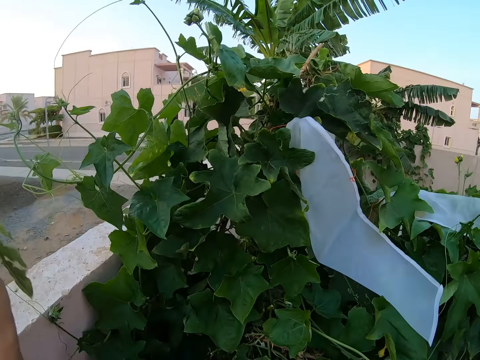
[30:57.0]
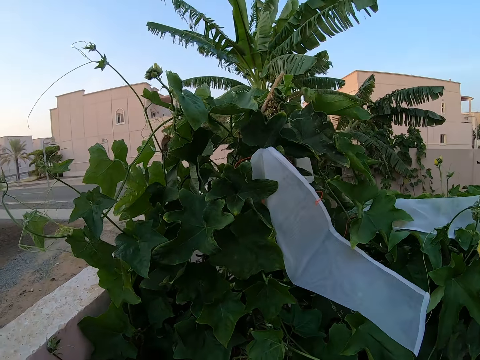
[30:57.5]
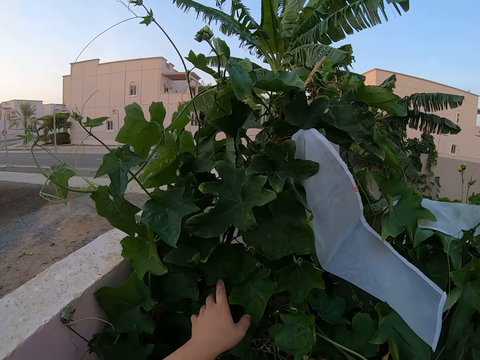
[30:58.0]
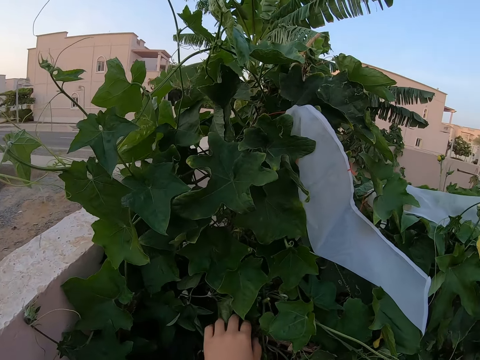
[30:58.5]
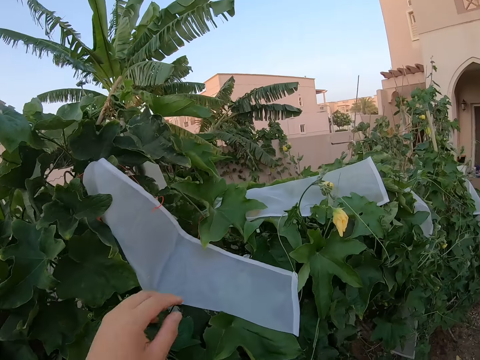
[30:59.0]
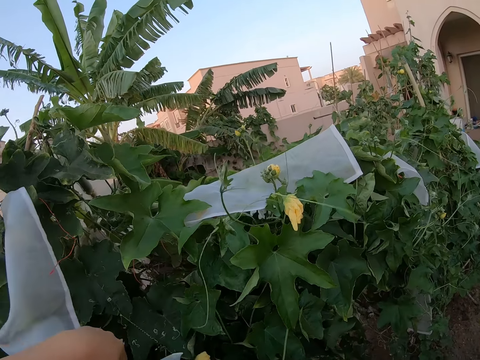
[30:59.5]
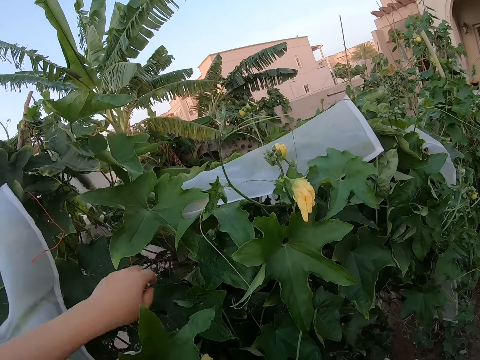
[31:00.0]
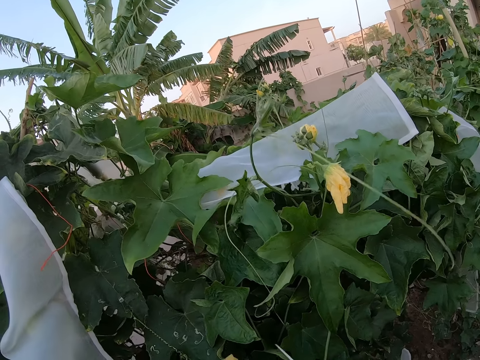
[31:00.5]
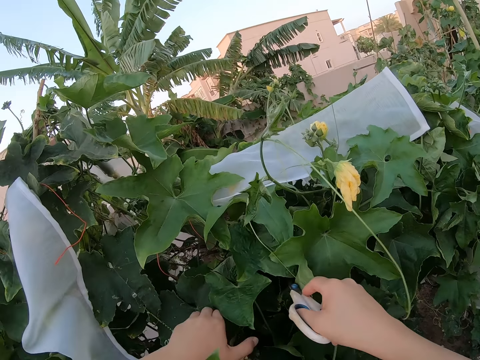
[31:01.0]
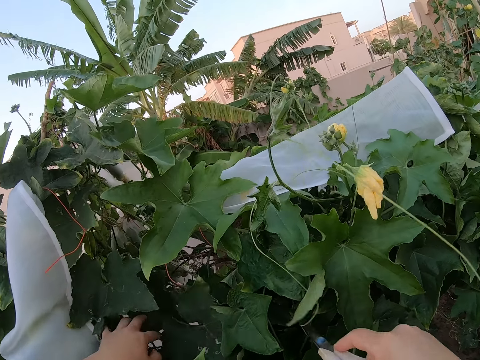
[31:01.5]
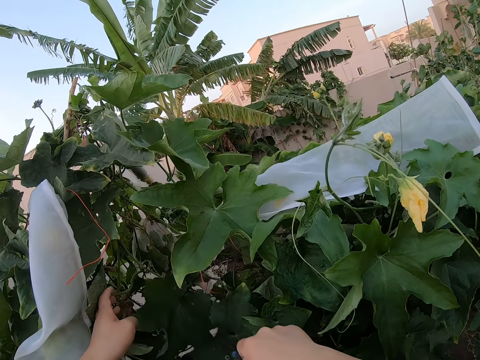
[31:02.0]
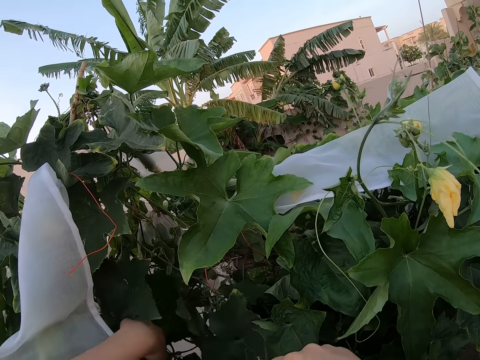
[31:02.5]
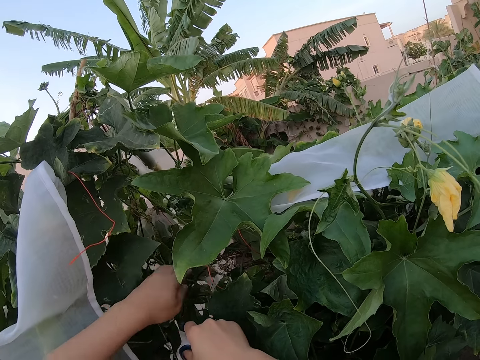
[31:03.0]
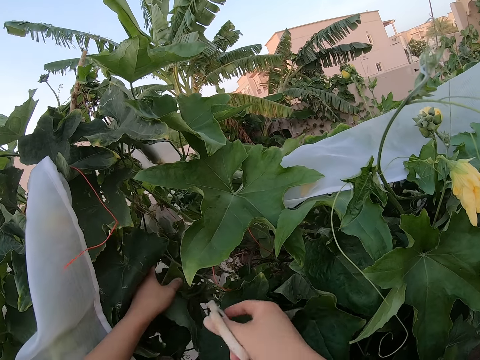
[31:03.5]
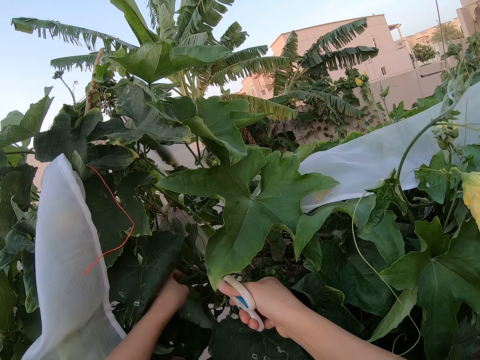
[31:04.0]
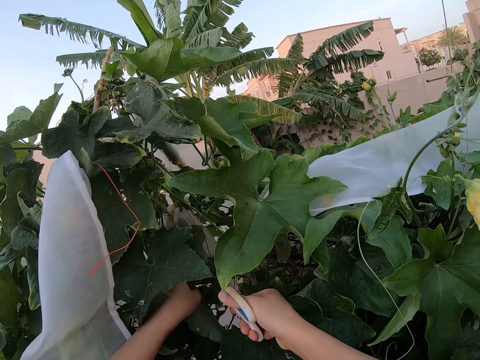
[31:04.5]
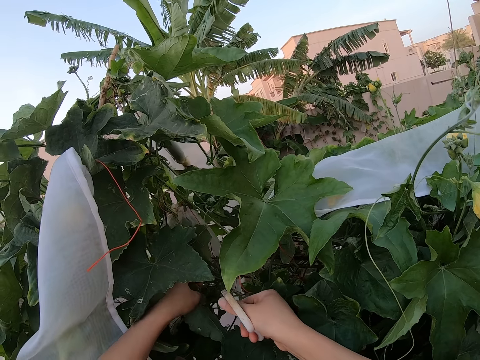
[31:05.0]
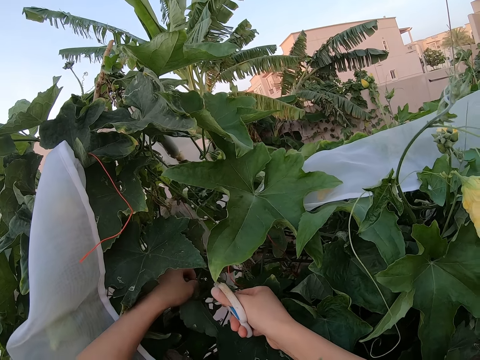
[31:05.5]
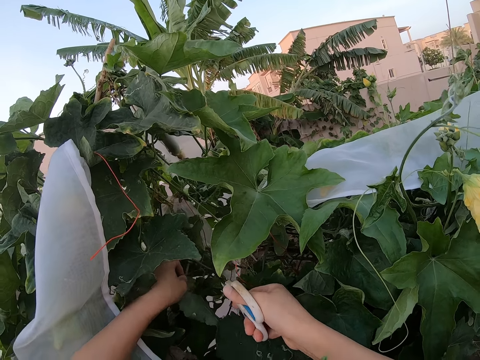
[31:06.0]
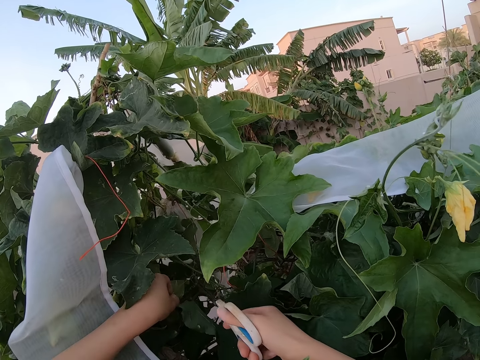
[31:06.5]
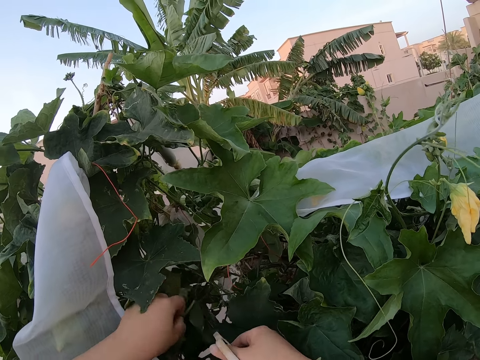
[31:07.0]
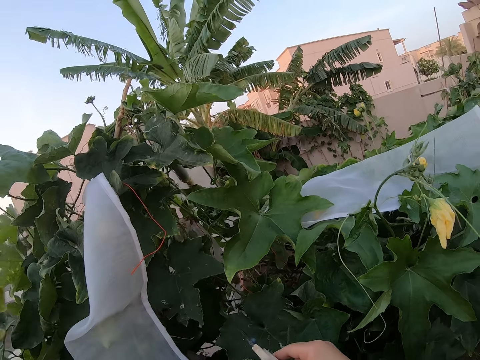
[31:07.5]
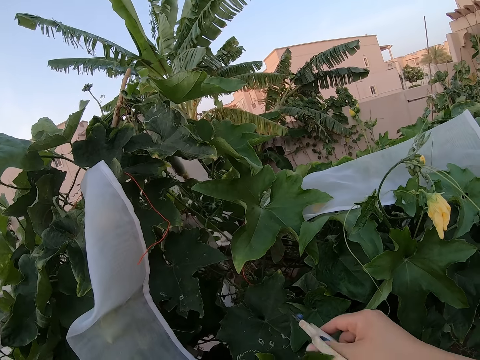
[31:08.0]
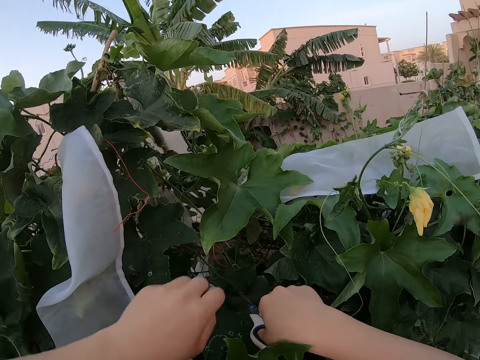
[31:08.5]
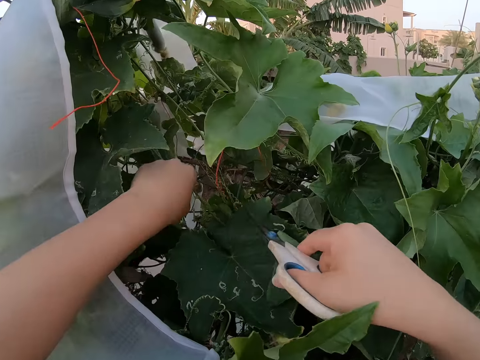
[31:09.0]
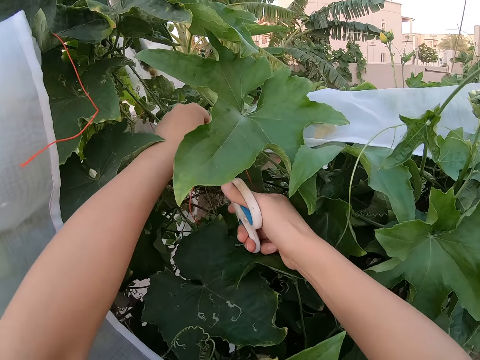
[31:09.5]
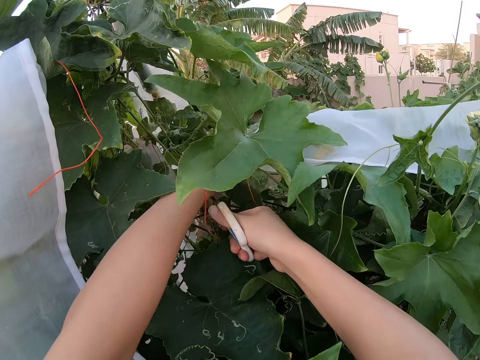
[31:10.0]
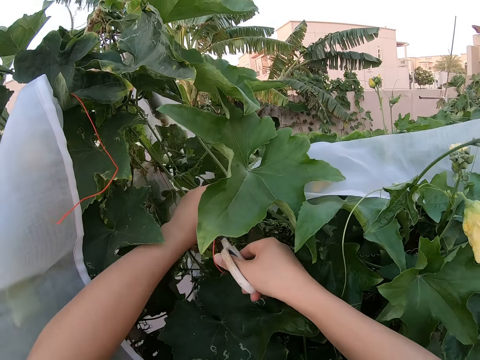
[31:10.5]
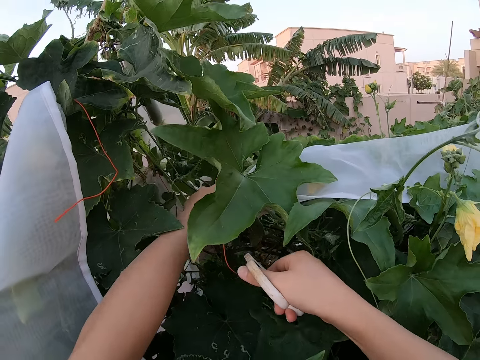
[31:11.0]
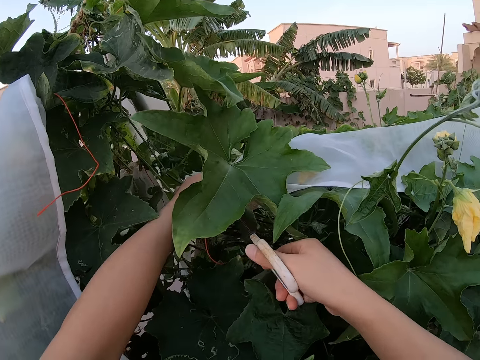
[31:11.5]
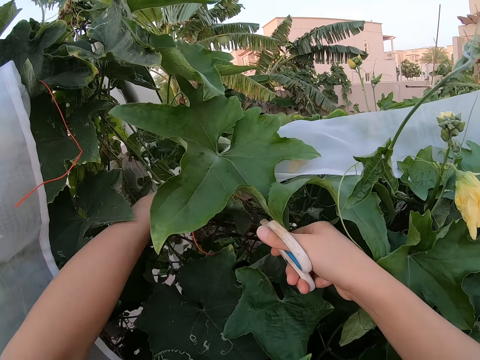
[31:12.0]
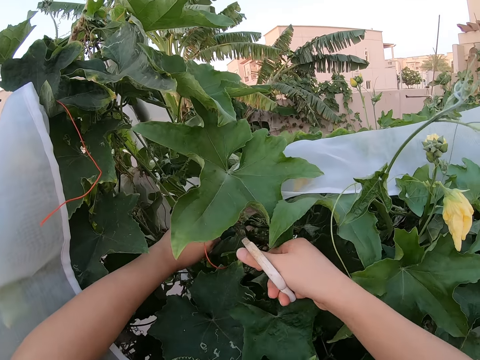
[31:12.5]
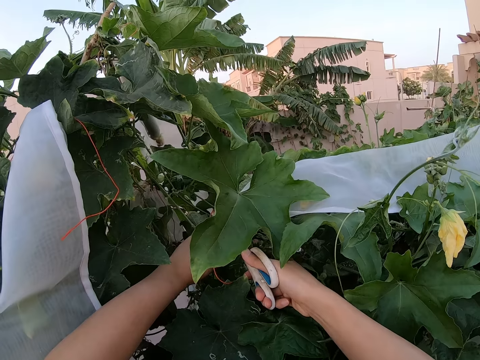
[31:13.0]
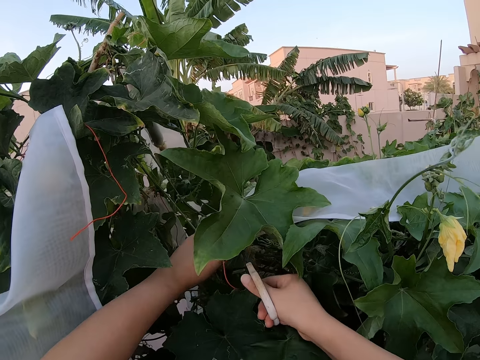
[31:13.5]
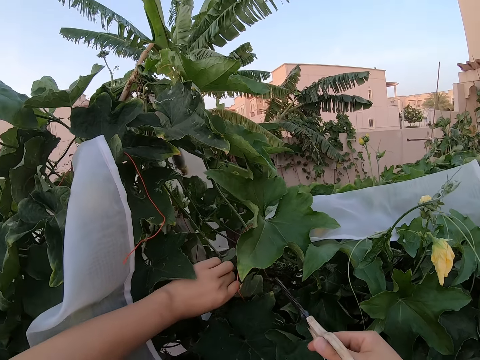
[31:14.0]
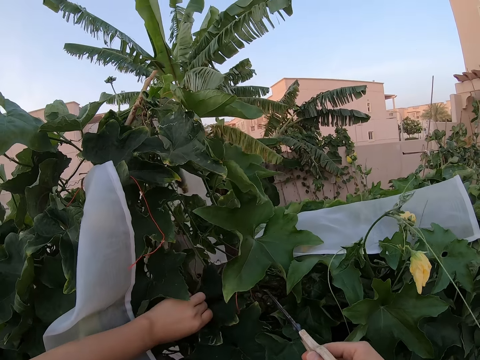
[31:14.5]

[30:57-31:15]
The camera wearer touches a nylon. They cut a cucumber leaf with the pair of scissors. They prune a dead cucumber leaf with the pair of scissors.

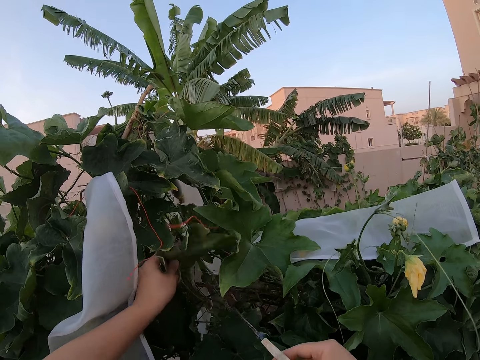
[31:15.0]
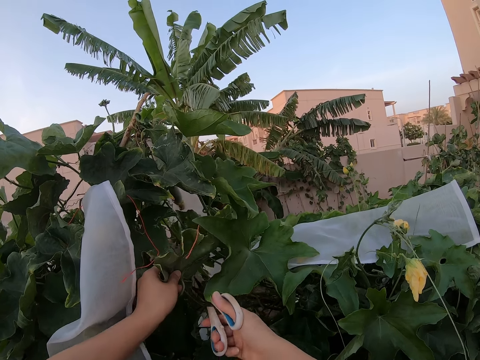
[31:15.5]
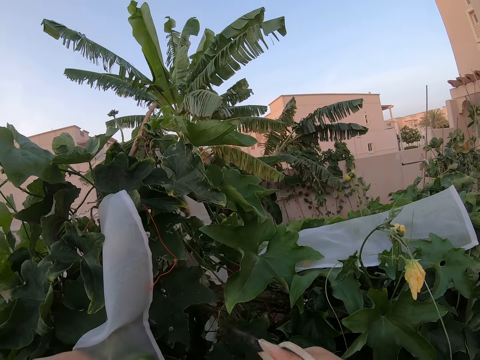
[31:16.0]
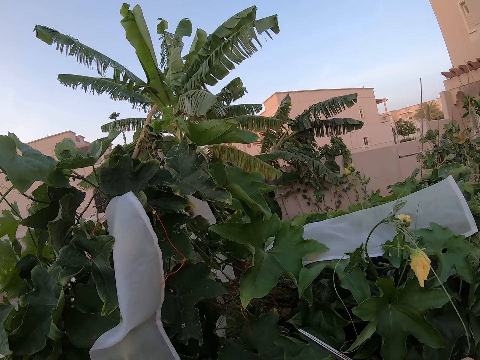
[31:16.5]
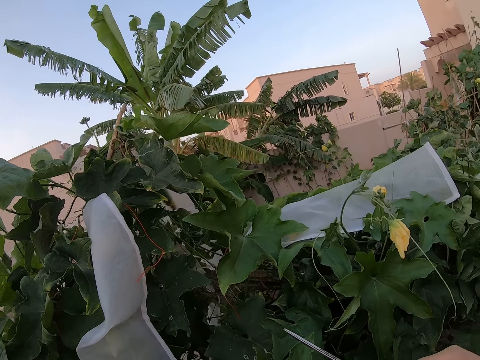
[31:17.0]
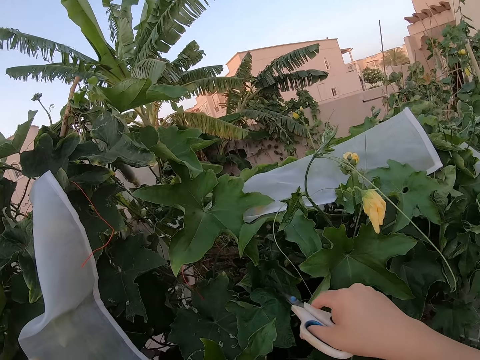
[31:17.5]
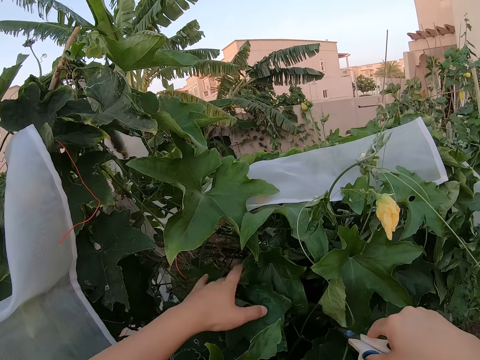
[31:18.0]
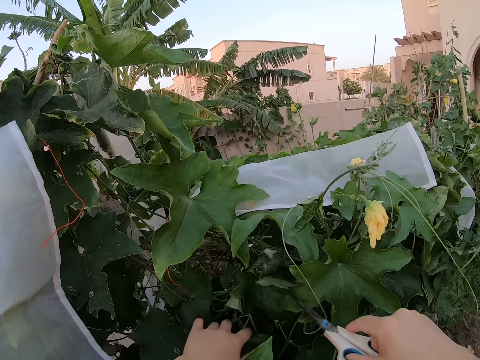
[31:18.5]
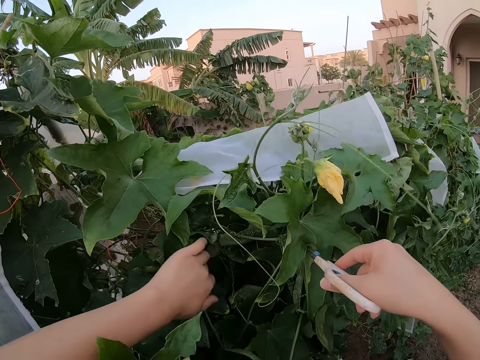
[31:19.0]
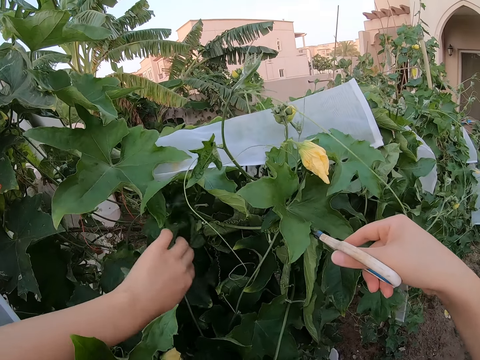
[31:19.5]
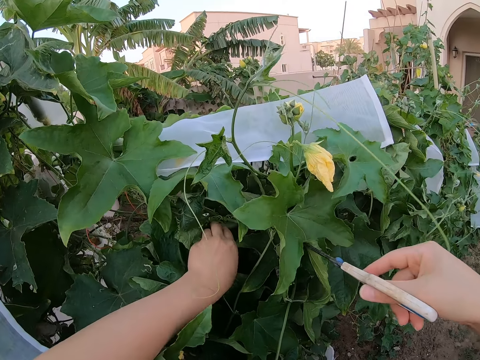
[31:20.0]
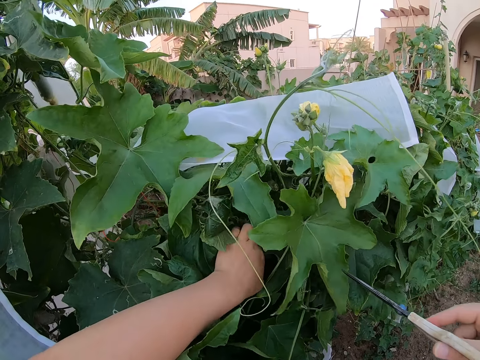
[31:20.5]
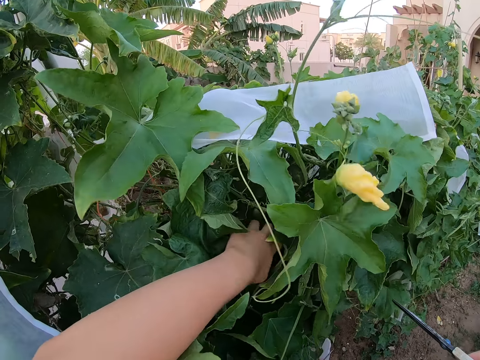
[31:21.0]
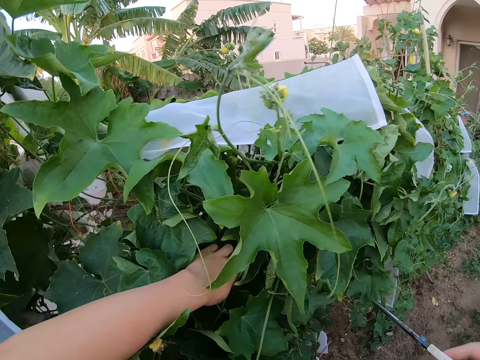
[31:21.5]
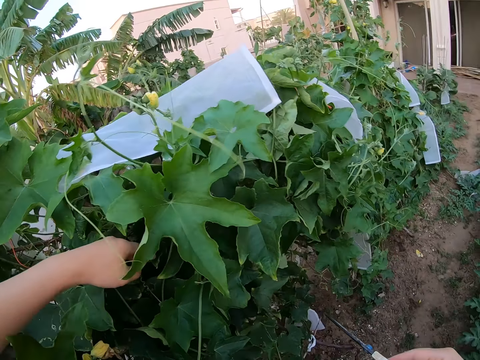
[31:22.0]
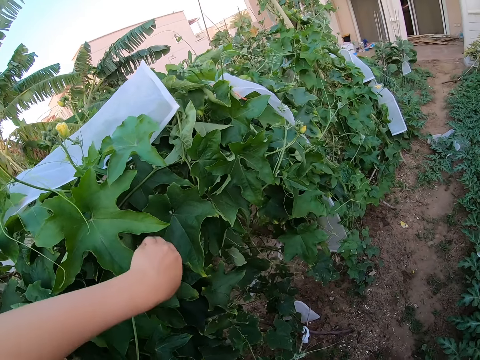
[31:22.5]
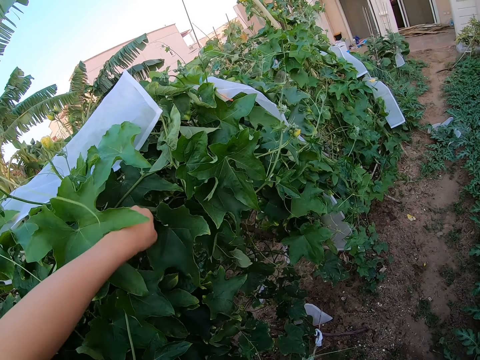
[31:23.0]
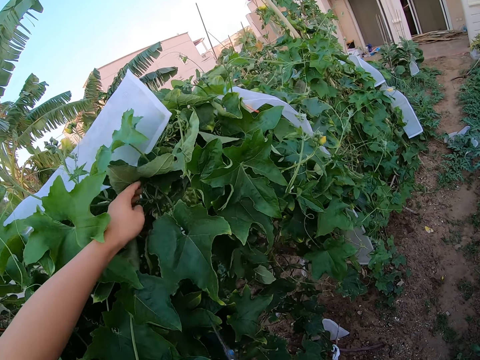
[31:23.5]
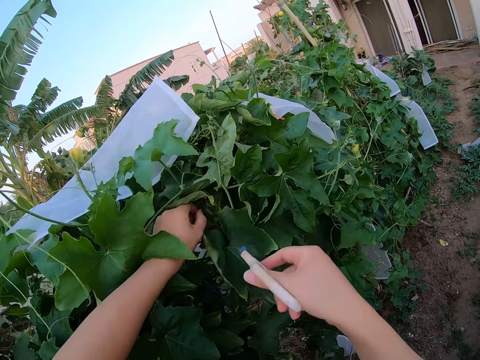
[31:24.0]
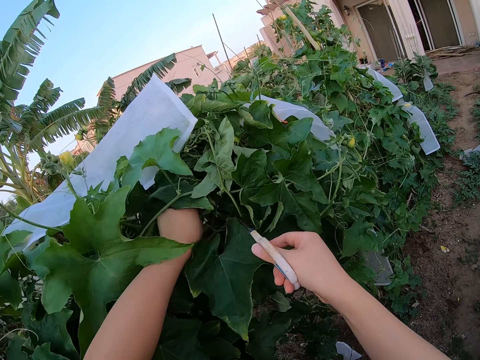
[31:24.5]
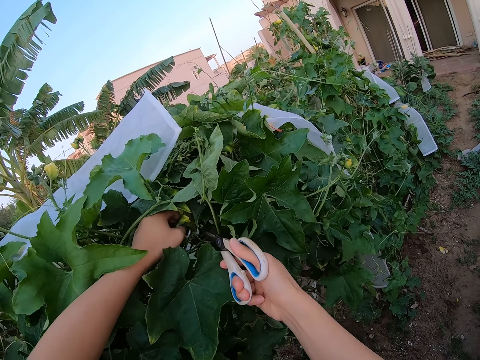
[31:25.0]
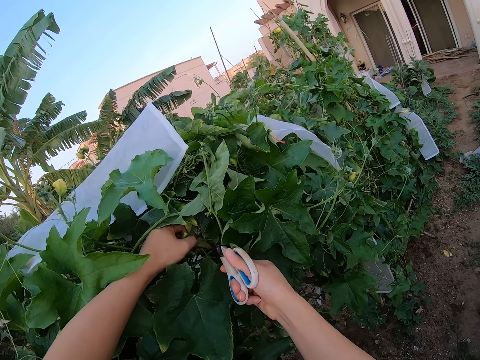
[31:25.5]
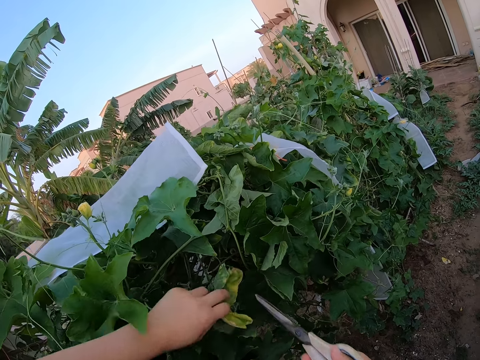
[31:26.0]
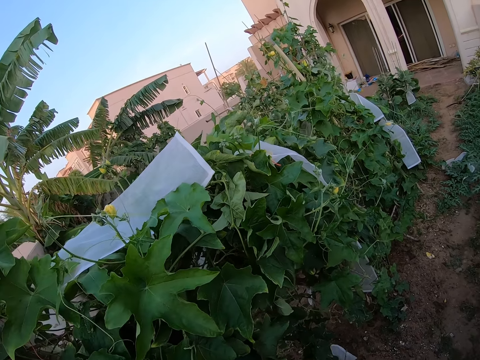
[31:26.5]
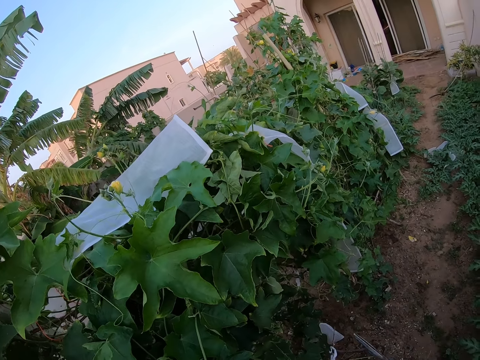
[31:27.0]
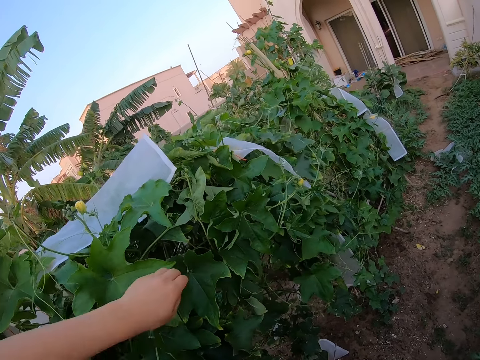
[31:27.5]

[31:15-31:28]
The camera wearer touches the cucumber leaves. They prune a dead cucumber leaf with the pair of scissors.
